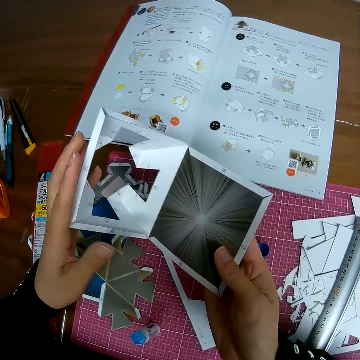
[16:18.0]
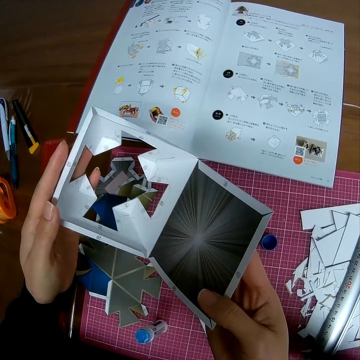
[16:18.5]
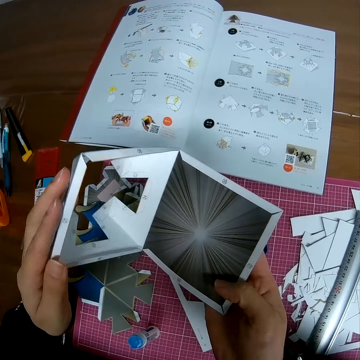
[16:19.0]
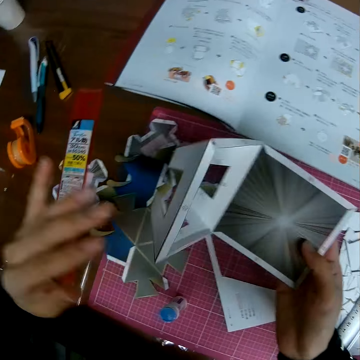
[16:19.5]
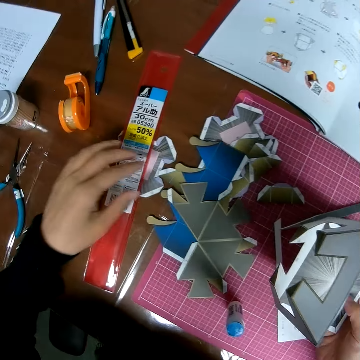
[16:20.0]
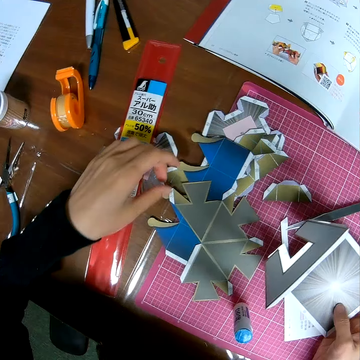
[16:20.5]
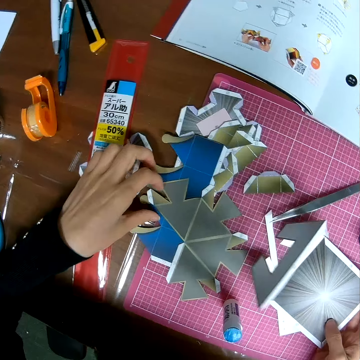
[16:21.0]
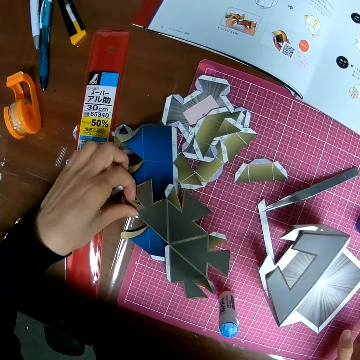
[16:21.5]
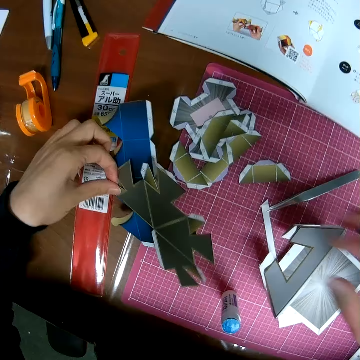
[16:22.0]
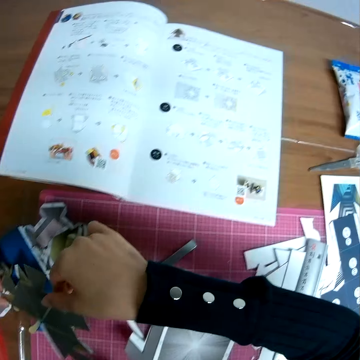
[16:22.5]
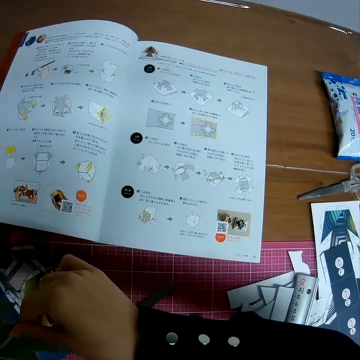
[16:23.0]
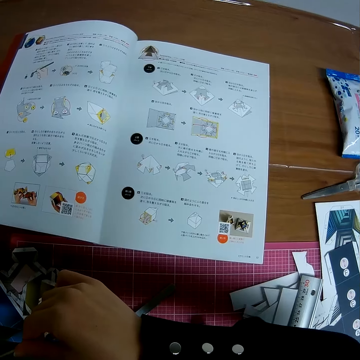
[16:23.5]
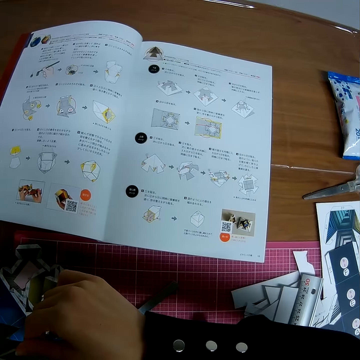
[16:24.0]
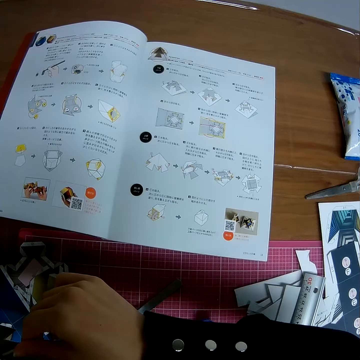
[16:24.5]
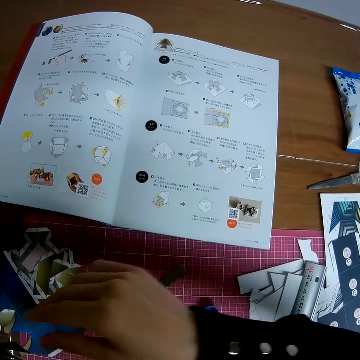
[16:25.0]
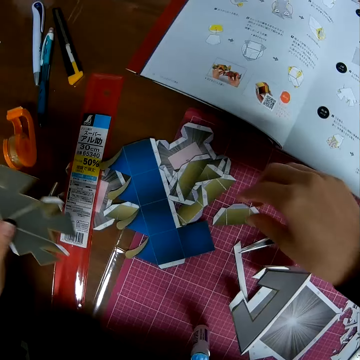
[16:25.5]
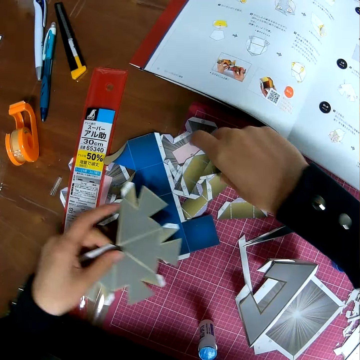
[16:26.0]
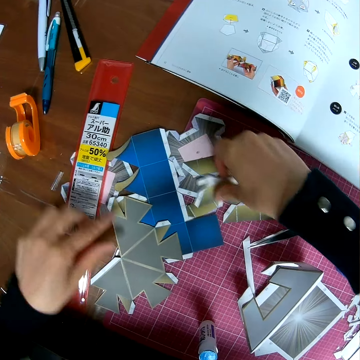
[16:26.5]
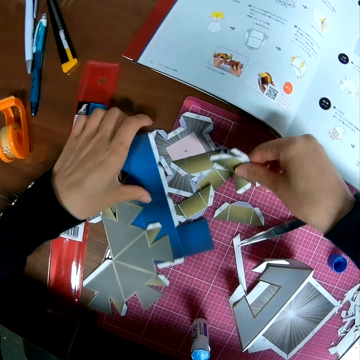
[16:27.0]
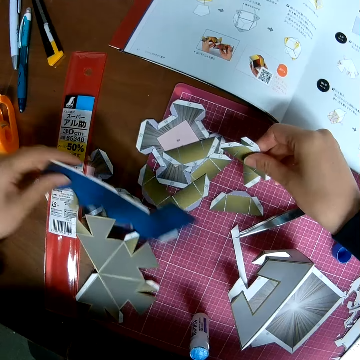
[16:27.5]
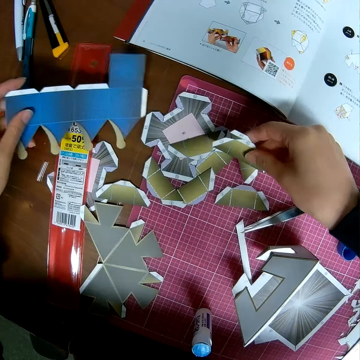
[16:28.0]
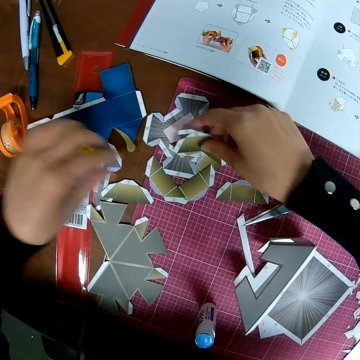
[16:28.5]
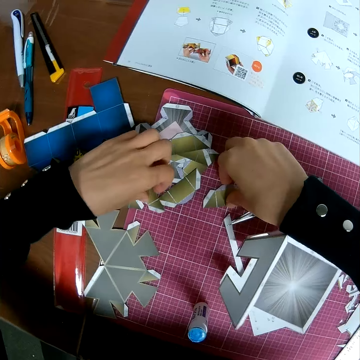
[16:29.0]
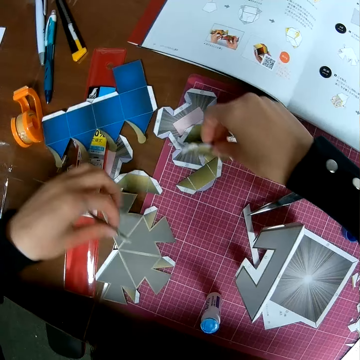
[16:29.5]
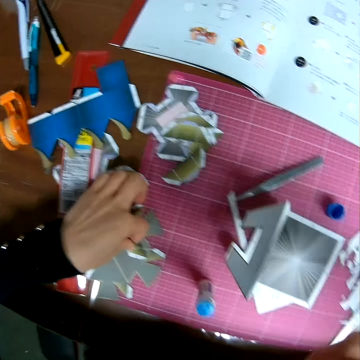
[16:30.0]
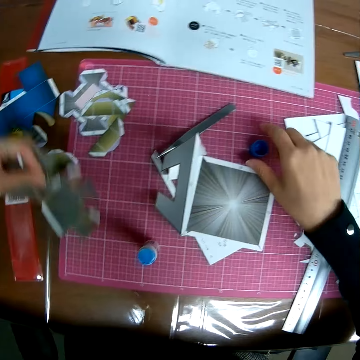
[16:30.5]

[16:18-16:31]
The camera wearer looks at the crafting paper. They adjust the piece of paper craft on the self-healing cutting mat. They pick up a piece of crafting paper. They read a book on a table. They put down the piece of crafting paper, pick up the piece of crafting paper, move the piece of crafting paper, and put down the piece of crafting paper. They pick up pieces of crafting paper with their hands. They put down the piece of crafting paper.

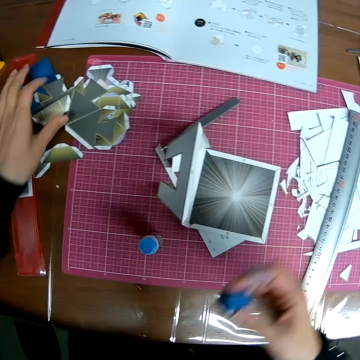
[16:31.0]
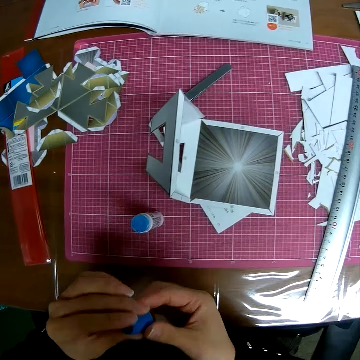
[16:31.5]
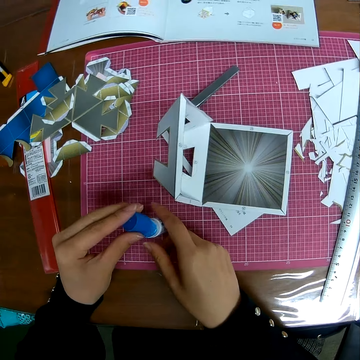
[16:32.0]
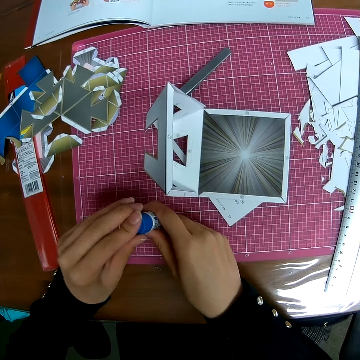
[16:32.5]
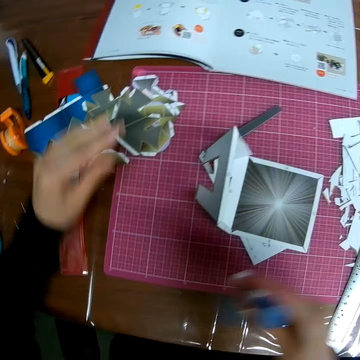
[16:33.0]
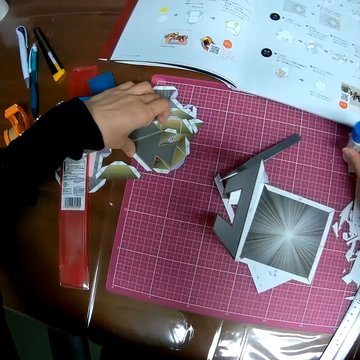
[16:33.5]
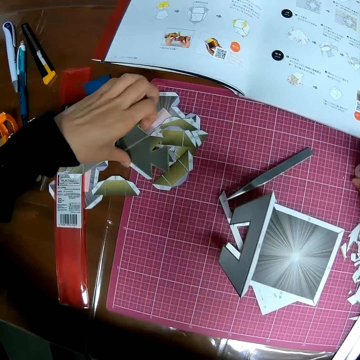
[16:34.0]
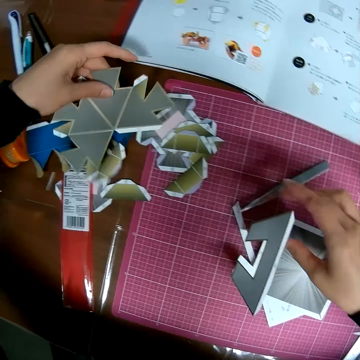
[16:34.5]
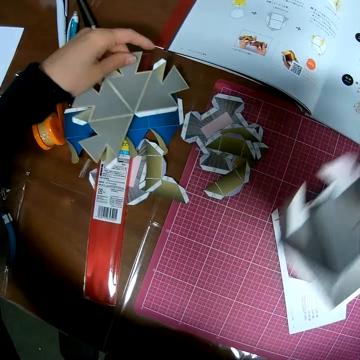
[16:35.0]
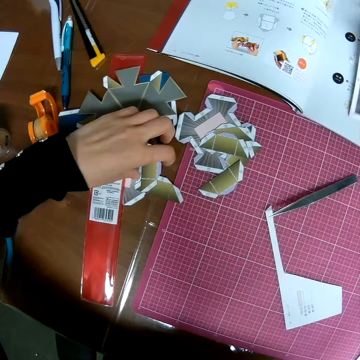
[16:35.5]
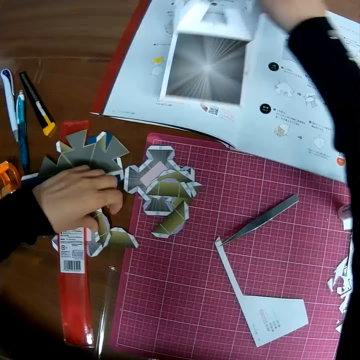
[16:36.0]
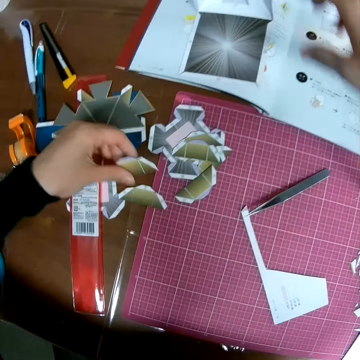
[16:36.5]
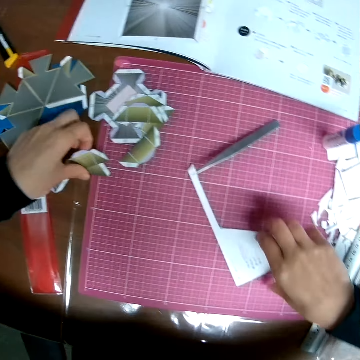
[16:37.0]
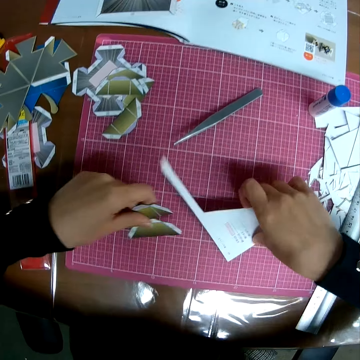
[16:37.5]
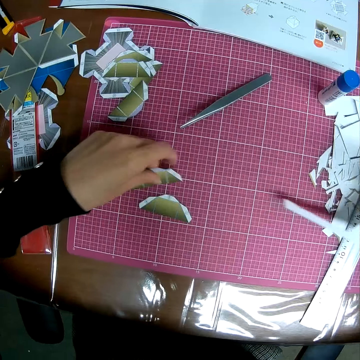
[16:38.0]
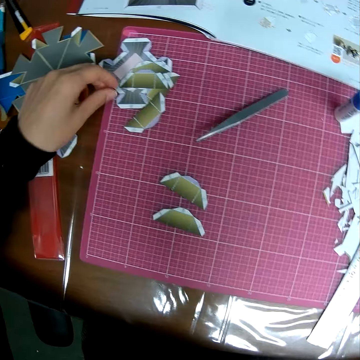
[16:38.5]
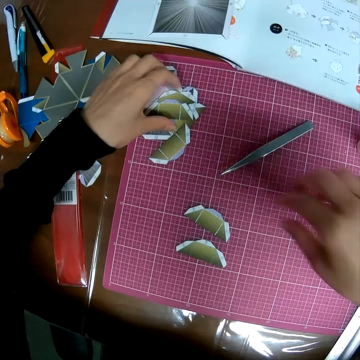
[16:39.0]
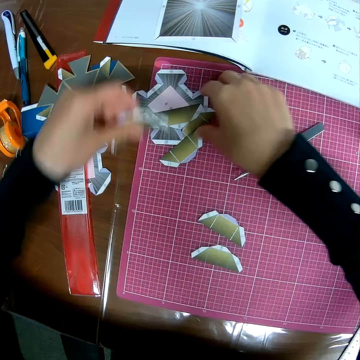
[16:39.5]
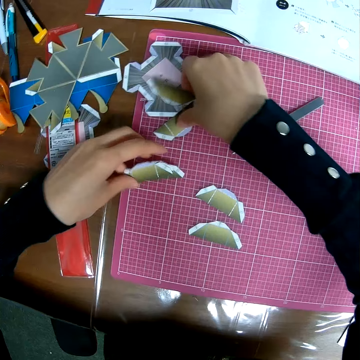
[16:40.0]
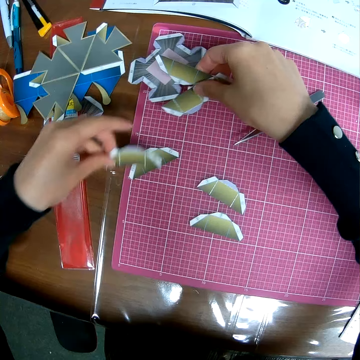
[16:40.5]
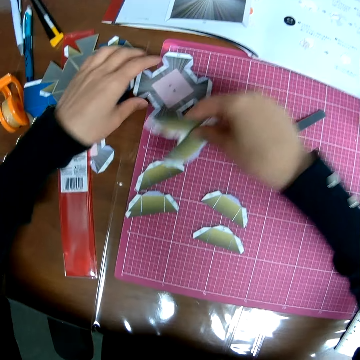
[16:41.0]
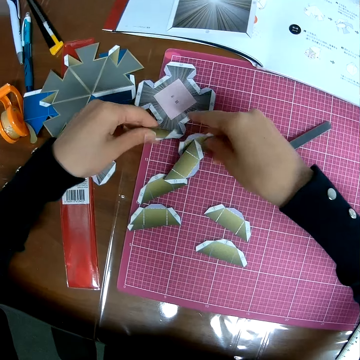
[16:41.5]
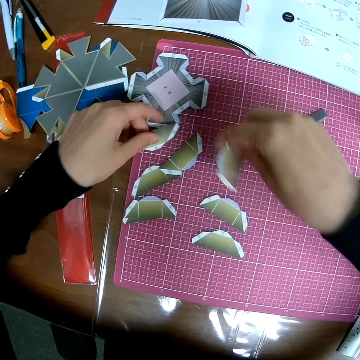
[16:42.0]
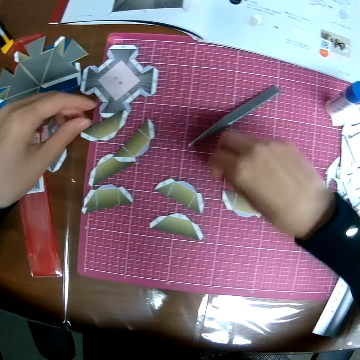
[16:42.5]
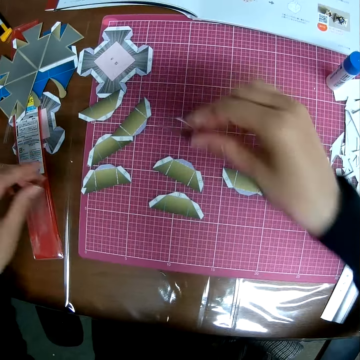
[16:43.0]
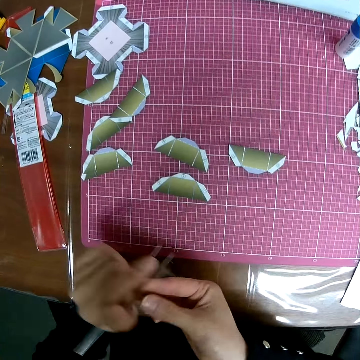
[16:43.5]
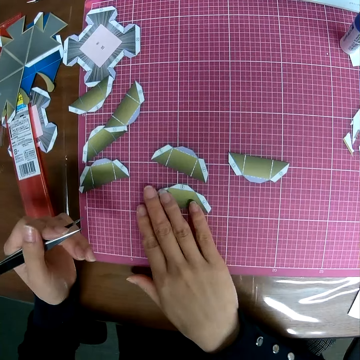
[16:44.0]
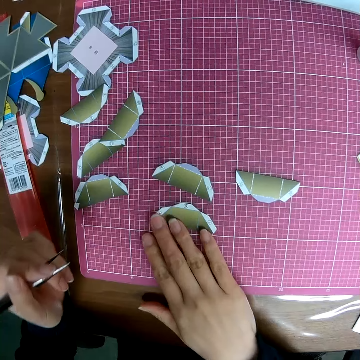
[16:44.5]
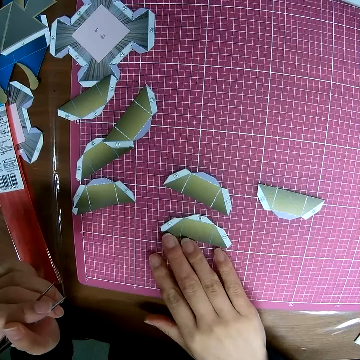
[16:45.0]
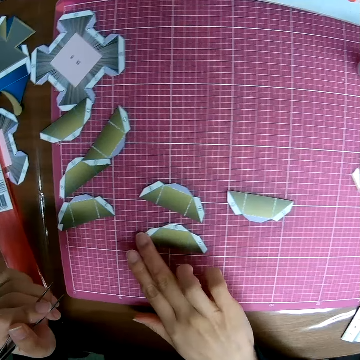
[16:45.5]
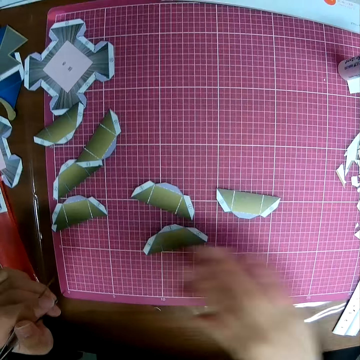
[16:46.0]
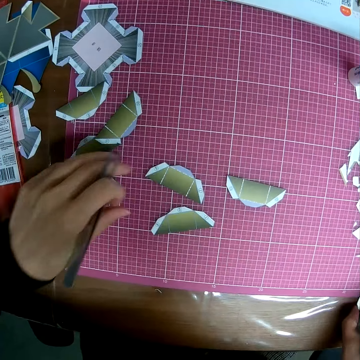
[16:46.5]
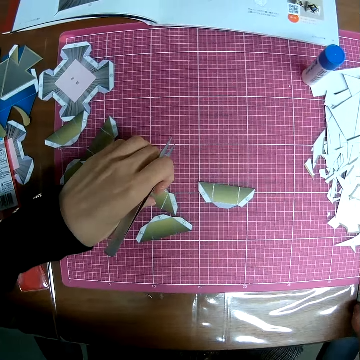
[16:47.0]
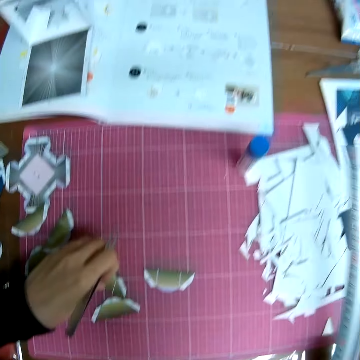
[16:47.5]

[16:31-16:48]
The camera wearer picks up the cover of the marker or glue lid on the self-healing cutting mat. They put down a piece of crafting paper. They switch the glue lid to the other hand. They cover the marker or glue. They pick up the glue. They drop the marker on one side of the self-healing cutting mat. They move a piece of crafting paper. They pick up the crafting paper. They adjust the pieces of paper craft on the self-healing cutting mat. They drop the paper craft on the book on the table. They pick another piece of paper craft on the table. They arrange the pieces of paper craft on the self-healing cutting mat. They pick up a picker on the self-healing cutting mat. They switch to the other hand. They move a piece of crafting paper with a finger.

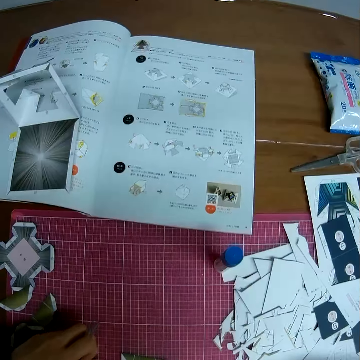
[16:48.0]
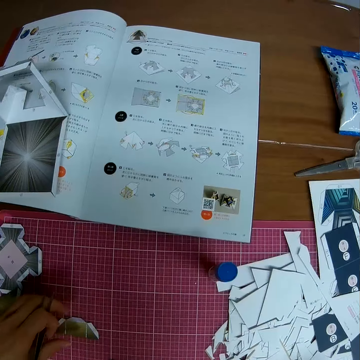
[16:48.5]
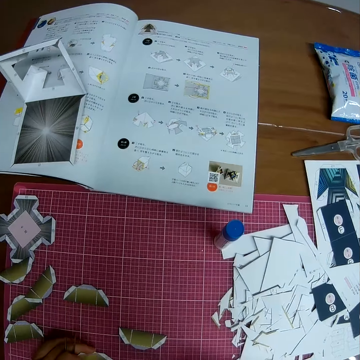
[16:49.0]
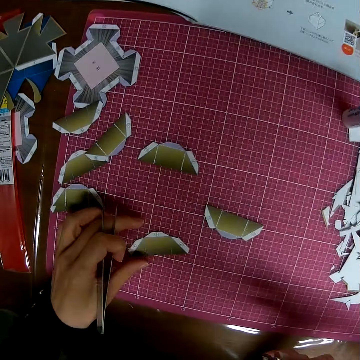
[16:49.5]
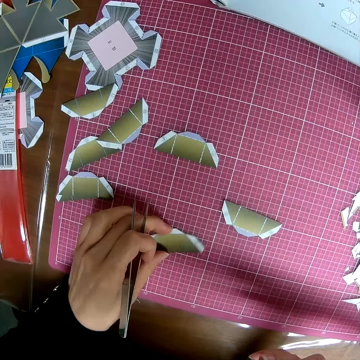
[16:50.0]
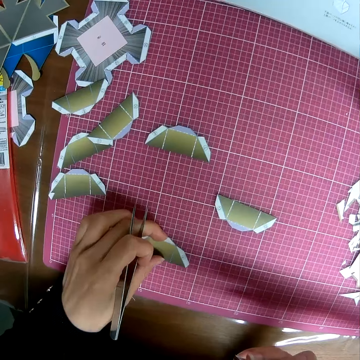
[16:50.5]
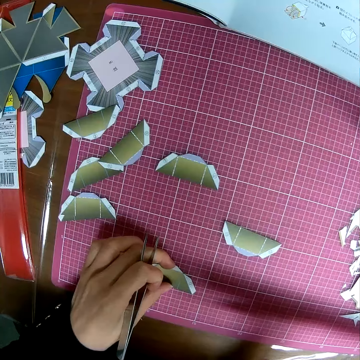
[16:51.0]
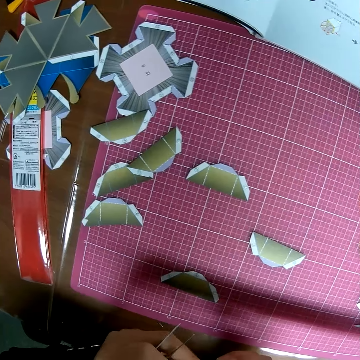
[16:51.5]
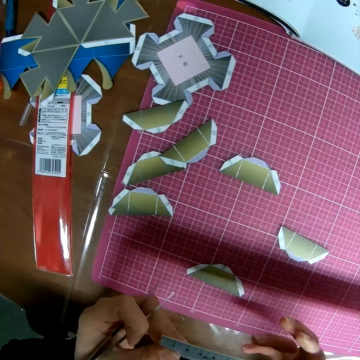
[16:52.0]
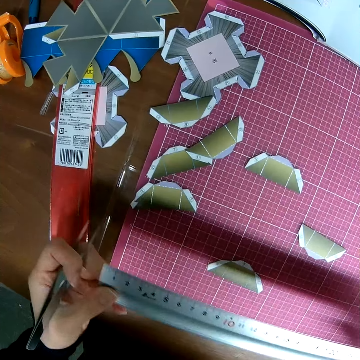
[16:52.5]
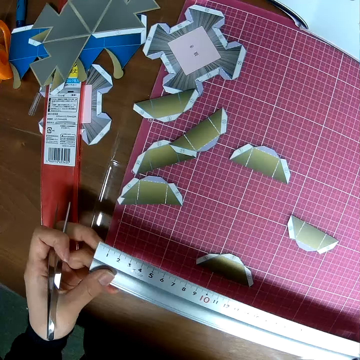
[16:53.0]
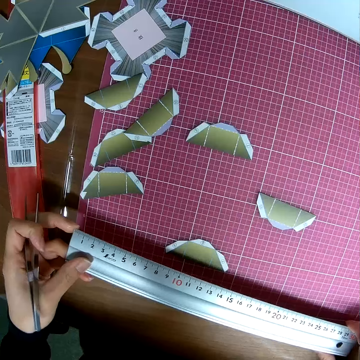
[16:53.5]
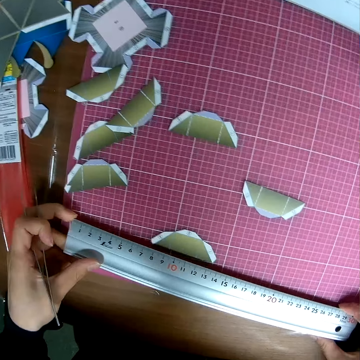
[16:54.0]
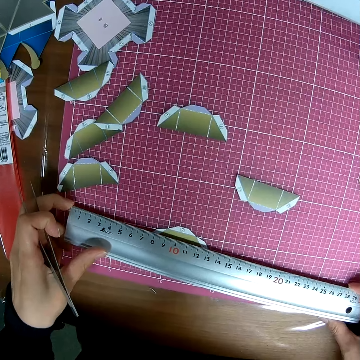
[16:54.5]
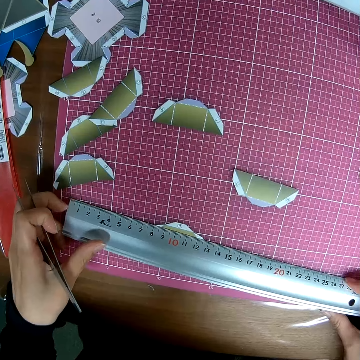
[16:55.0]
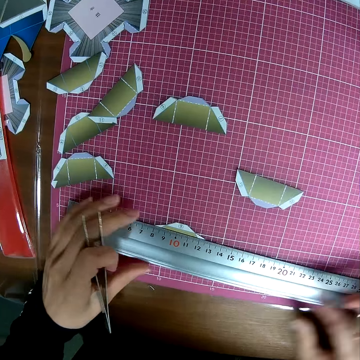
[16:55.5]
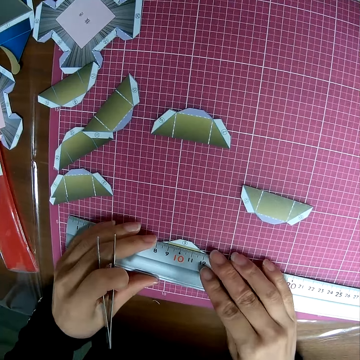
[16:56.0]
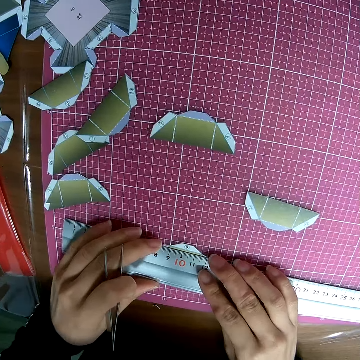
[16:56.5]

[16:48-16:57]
The camera wearer moves a piece of crafting paper with the other hand. They read from the book on the table. They hold a ruler with both hands. They measure the piece of crafting paper on a cutting mat.
